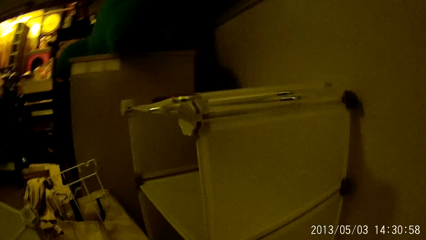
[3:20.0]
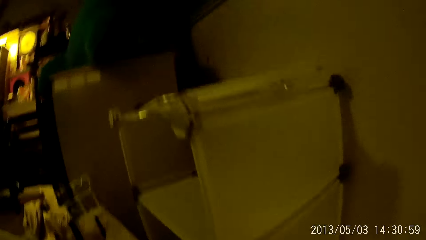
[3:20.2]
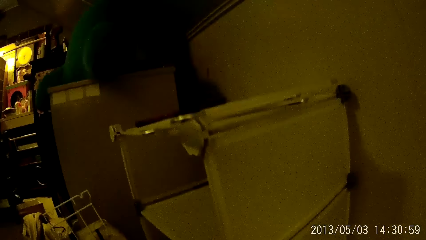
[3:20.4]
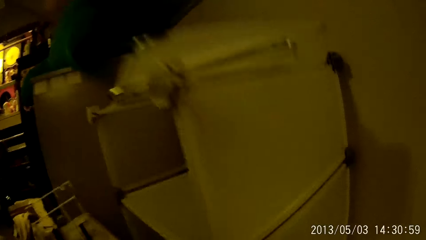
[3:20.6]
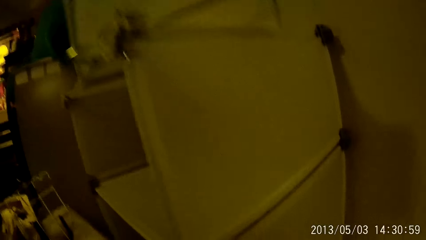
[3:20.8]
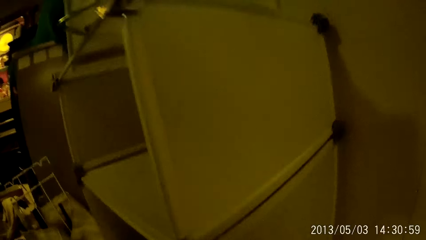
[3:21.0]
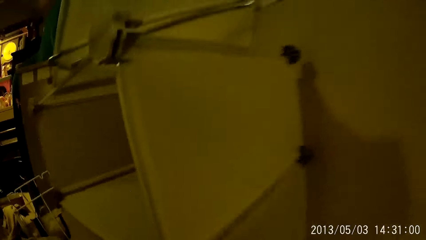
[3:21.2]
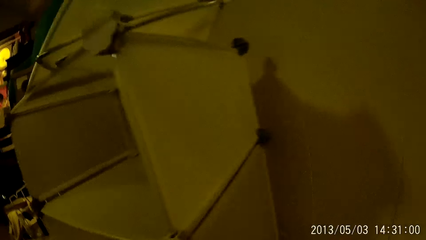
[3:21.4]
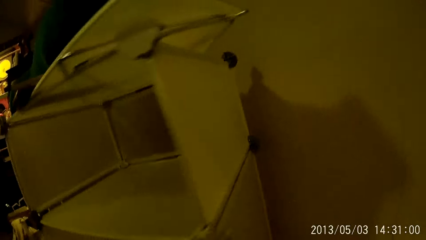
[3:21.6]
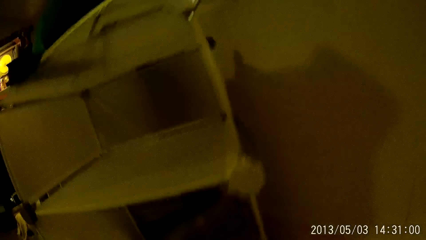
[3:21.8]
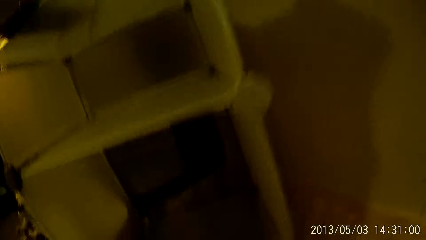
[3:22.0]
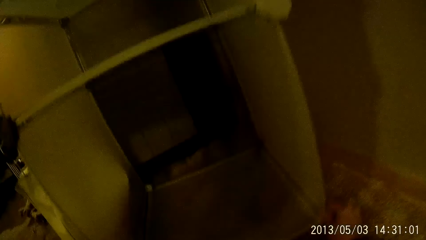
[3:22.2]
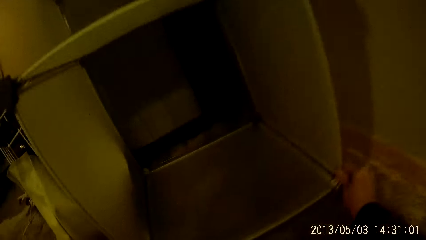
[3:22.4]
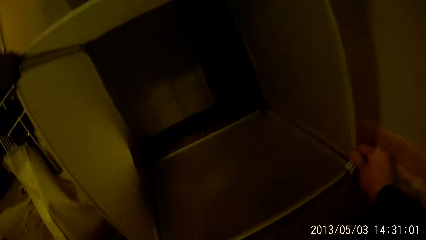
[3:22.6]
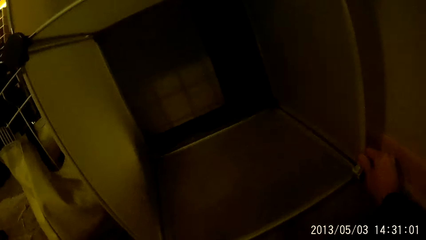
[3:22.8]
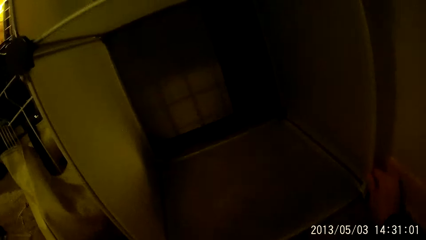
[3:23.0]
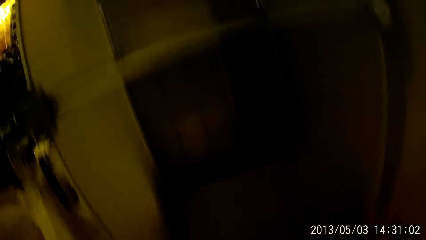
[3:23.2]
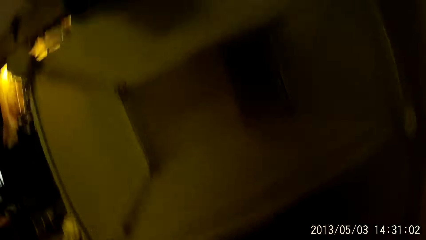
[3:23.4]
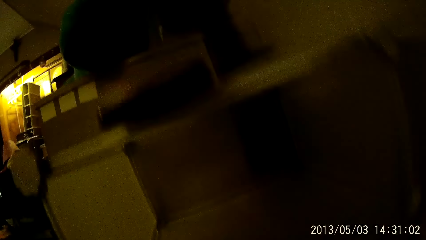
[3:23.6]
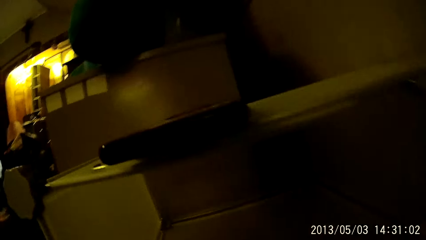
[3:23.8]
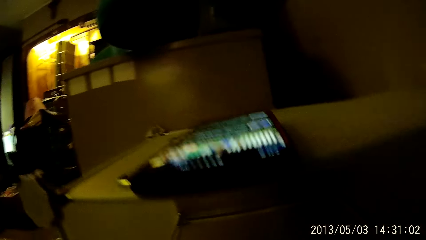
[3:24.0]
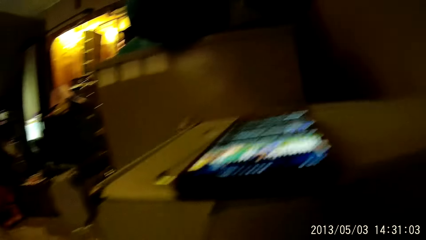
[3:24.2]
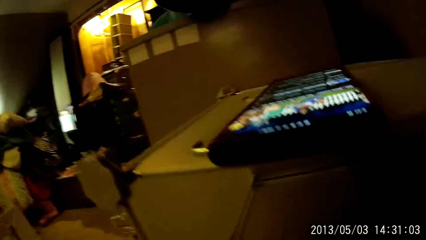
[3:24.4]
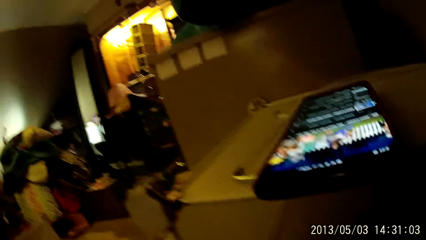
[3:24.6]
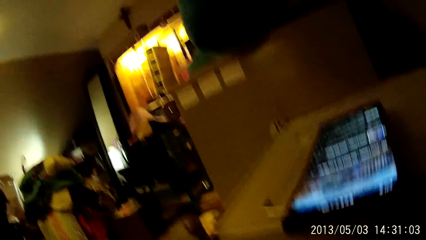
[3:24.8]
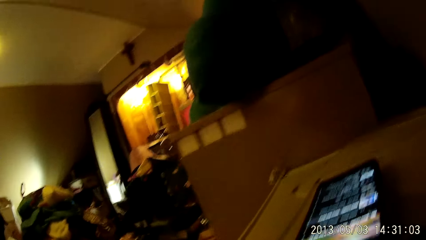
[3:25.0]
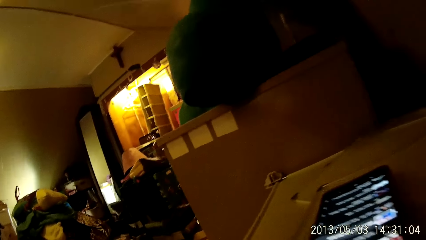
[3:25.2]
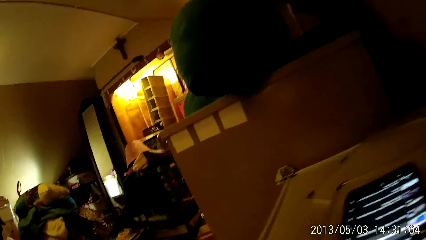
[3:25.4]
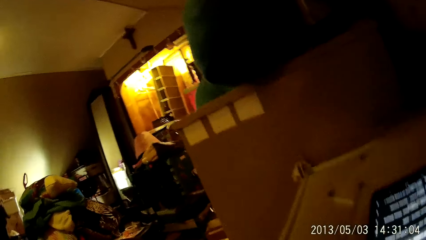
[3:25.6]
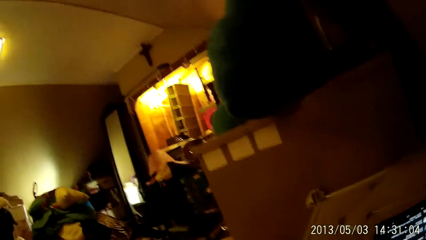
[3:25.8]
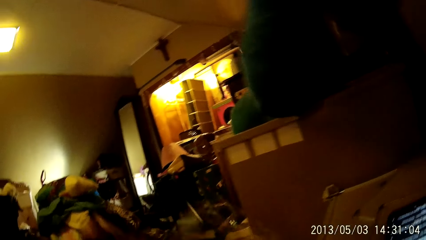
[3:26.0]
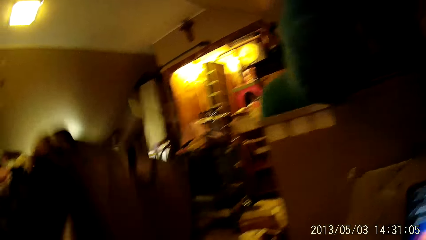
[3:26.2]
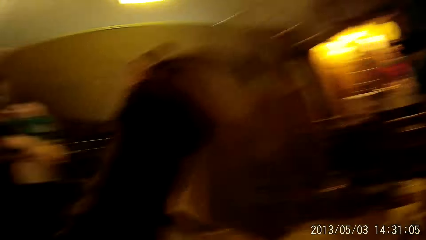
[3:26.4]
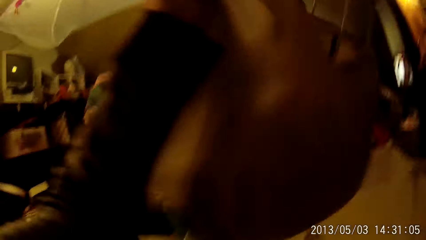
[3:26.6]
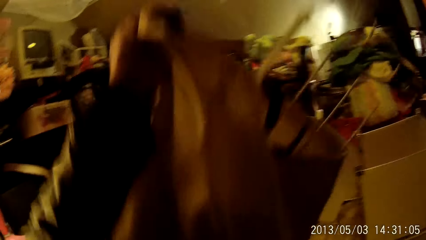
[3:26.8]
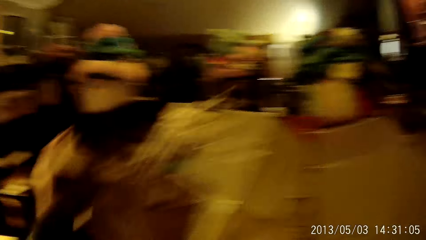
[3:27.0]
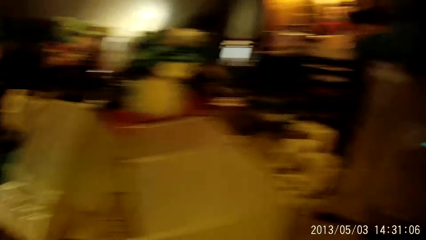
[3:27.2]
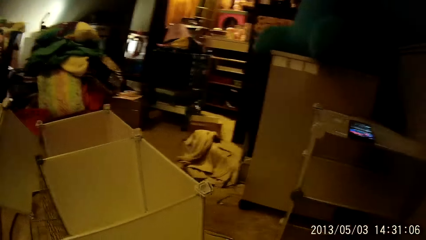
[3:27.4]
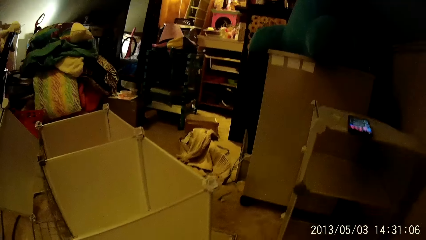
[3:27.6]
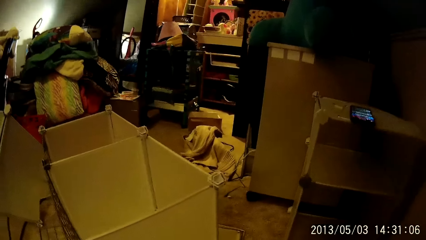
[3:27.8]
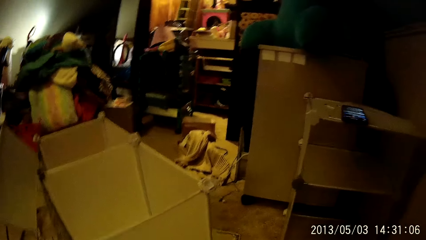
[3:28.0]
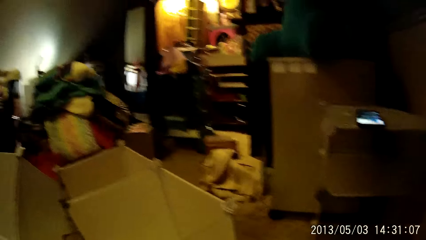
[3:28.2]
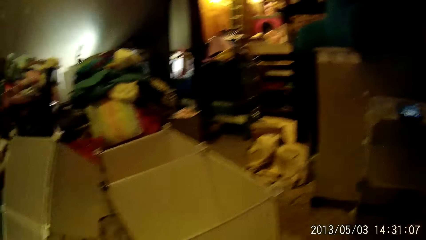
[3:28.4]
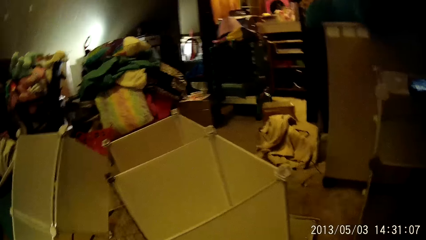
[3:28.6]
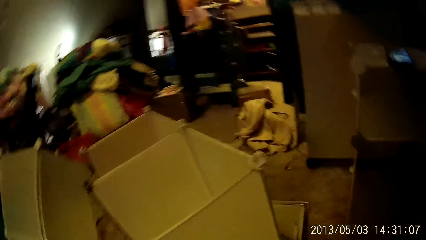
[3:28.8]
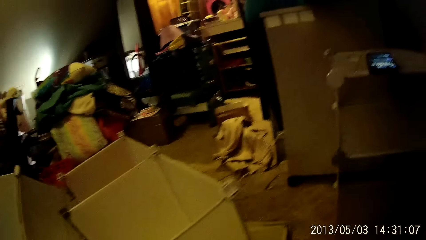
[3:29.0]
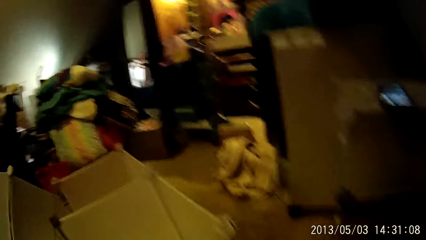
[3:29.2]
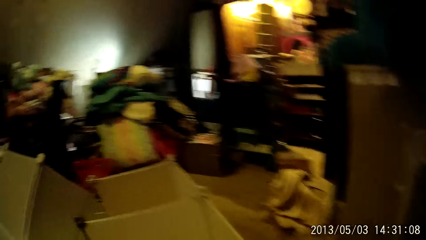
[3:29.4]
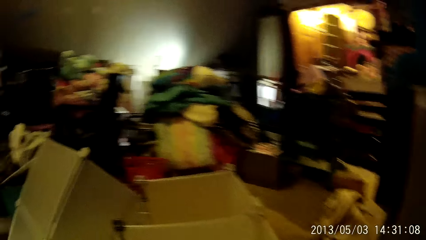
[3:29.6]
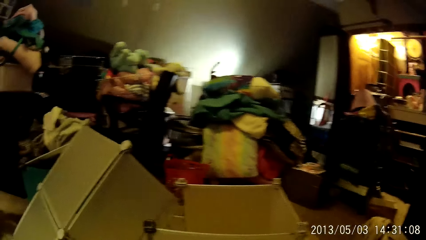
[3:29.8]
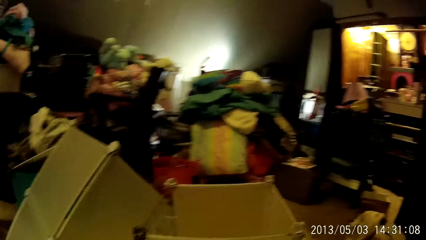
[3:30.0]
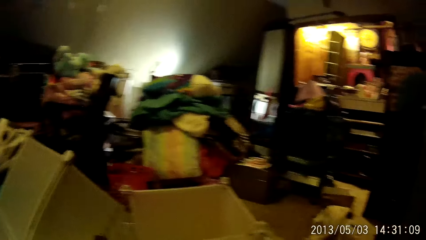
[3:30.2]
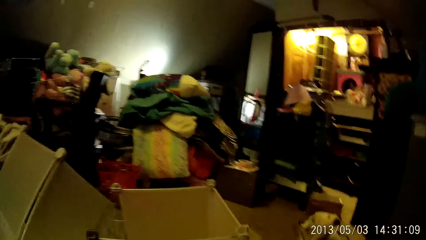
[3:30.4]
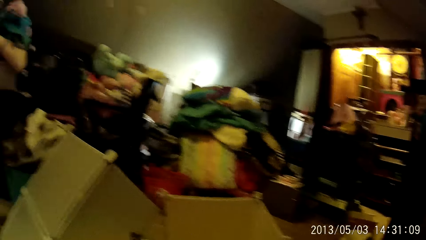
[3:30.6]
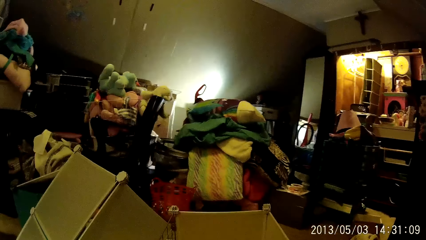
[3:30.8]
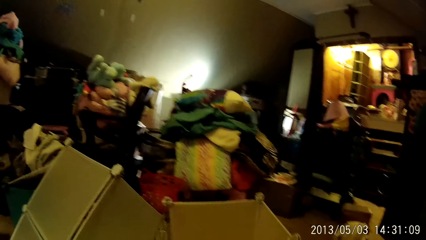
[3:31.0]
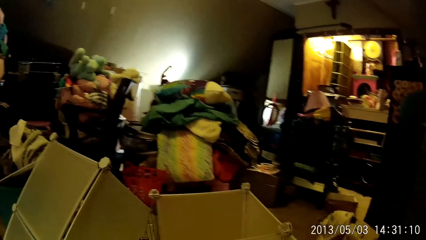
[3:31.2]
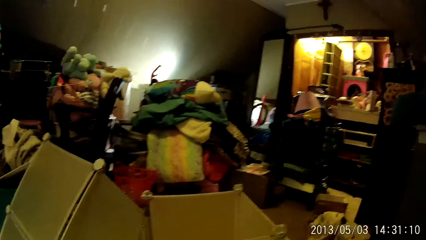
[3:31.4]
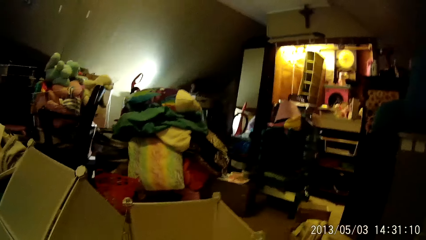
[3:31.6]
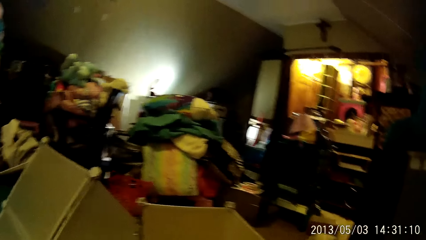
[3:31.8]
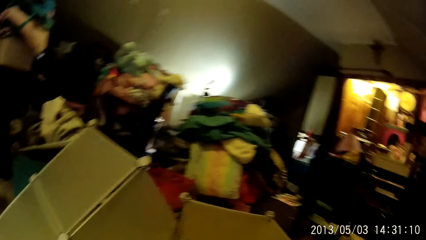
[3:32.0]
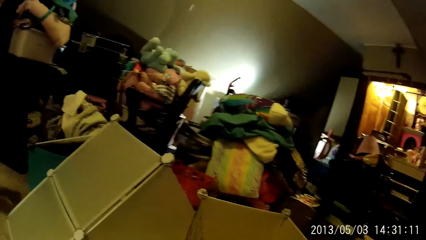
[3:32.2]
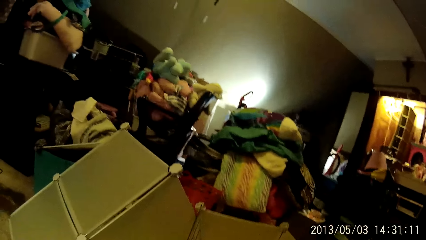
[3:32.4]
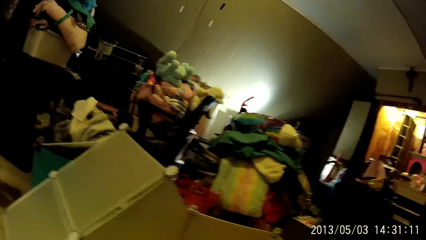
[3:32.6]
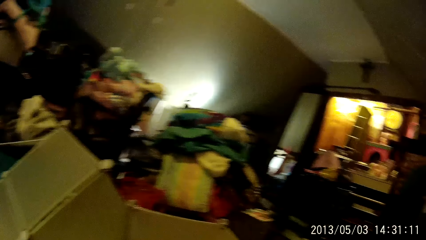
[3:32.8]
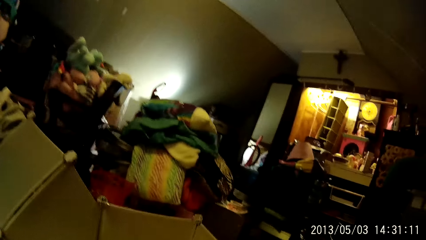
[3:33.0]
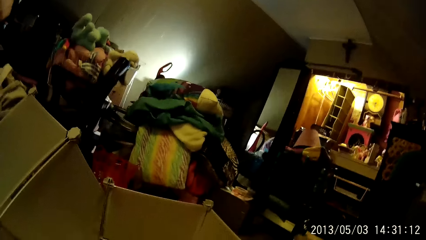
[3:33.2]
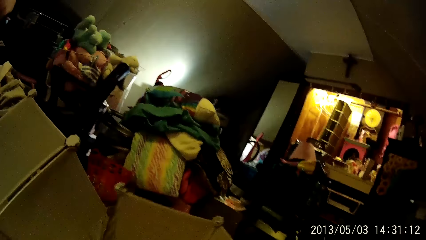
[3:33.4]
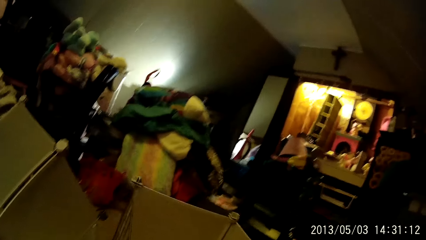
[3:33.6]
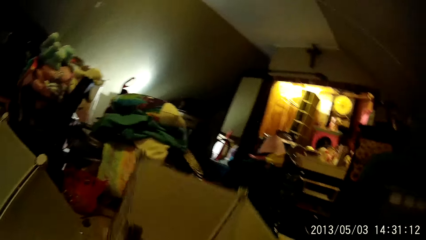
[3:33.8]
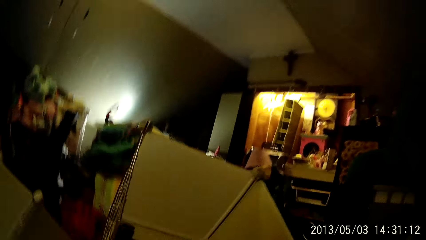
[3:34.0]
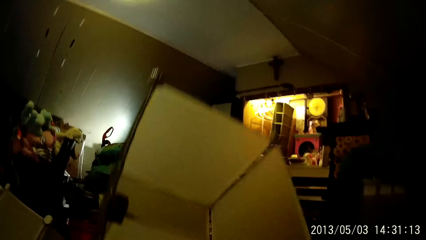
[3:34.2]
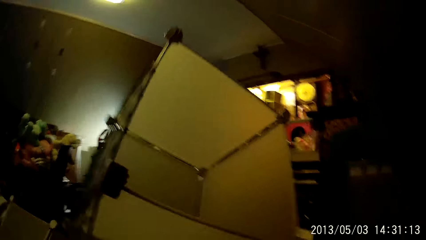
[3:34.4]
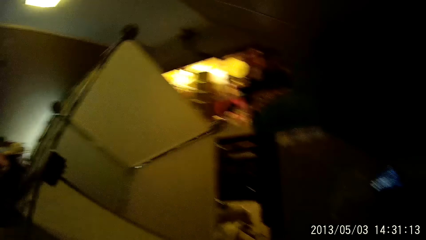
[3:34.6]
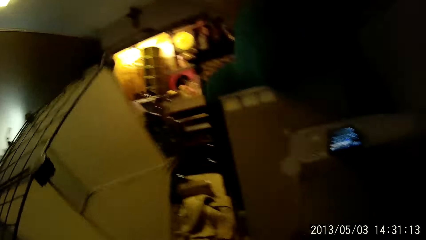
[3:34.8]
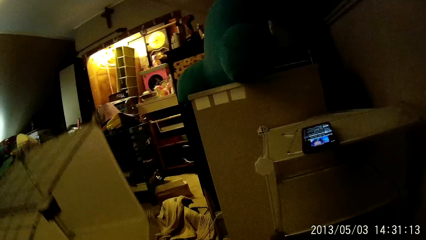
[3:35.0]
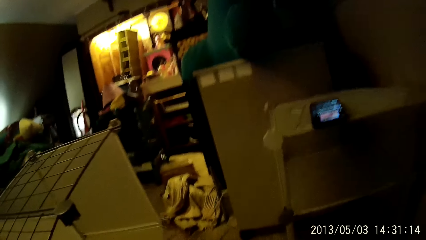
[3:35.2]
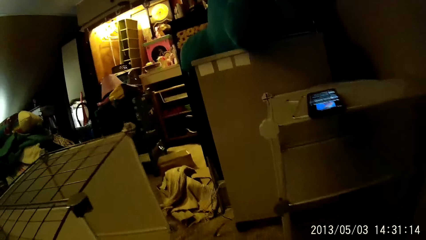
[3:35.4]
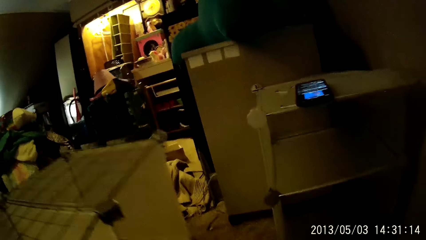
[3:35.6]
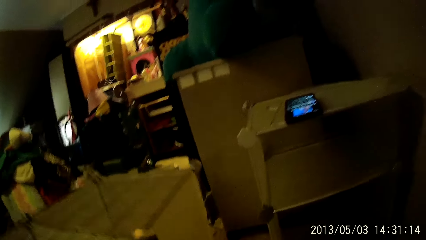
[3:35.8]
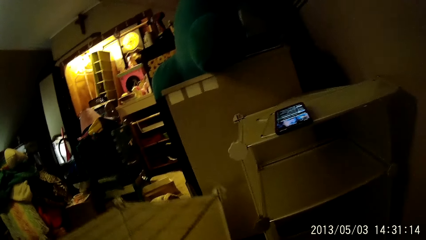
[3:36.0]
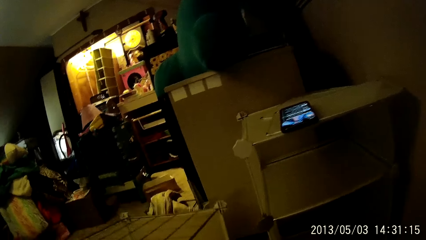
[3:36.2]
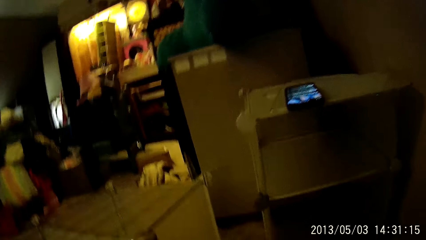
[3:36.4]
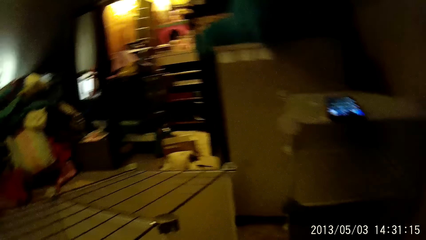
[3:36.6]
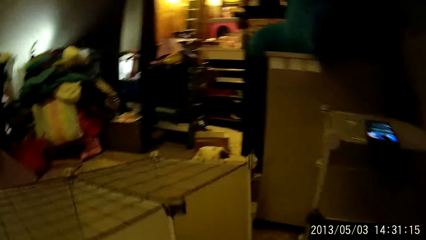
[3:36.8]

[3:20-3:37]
The camera wearer adjusts the frame beside the wall. They move the portable storage structure. They hold a bag with their left hand. They carry the frame with their left hand.
